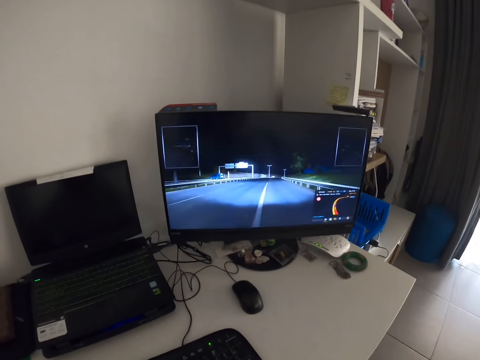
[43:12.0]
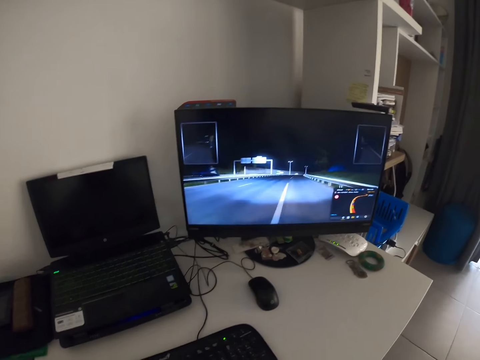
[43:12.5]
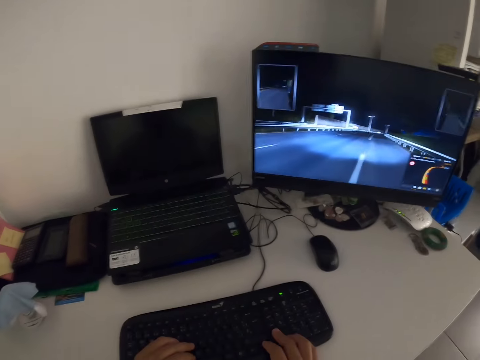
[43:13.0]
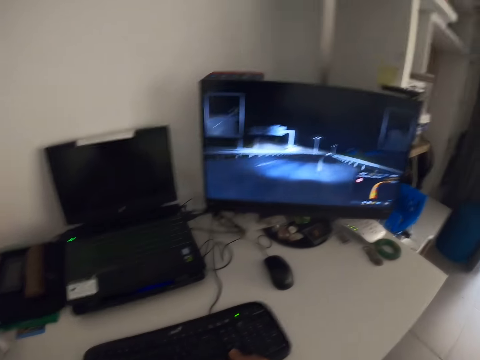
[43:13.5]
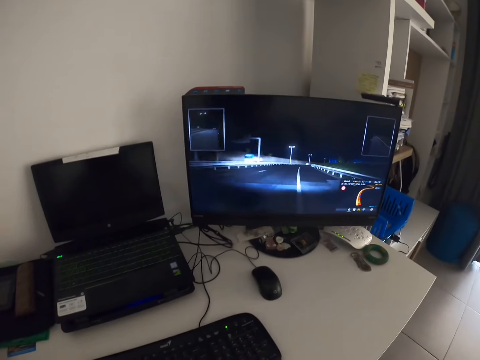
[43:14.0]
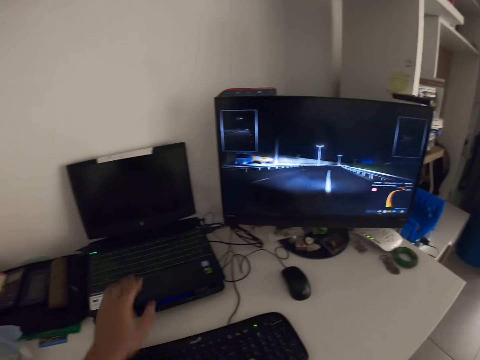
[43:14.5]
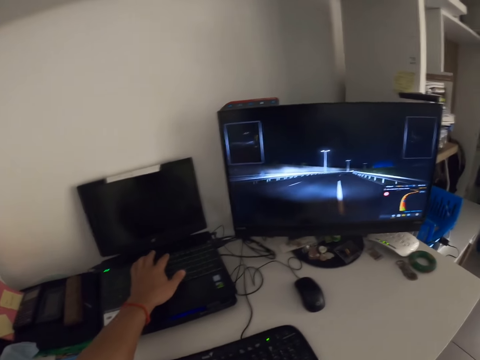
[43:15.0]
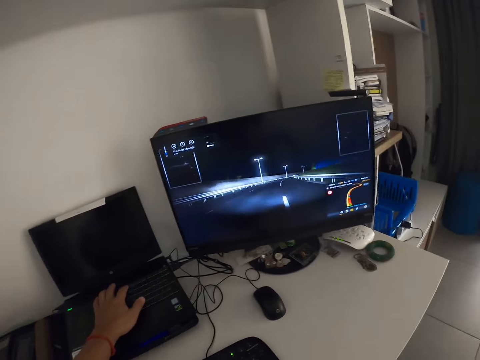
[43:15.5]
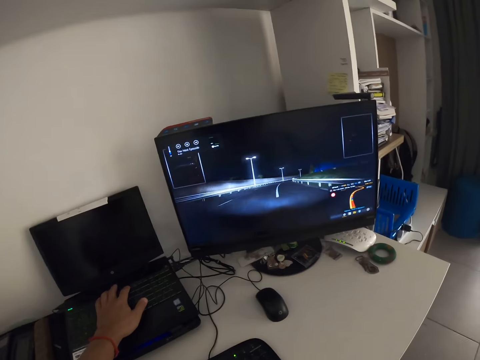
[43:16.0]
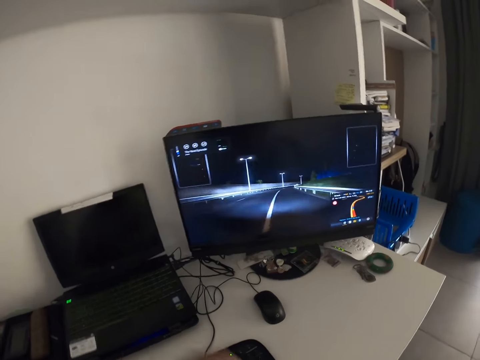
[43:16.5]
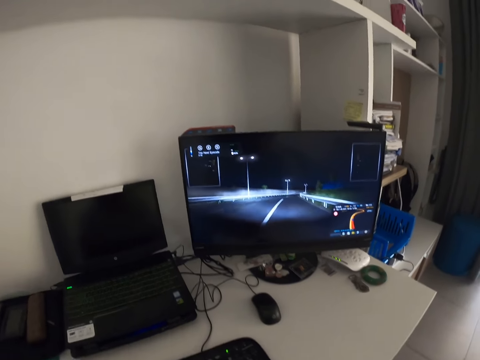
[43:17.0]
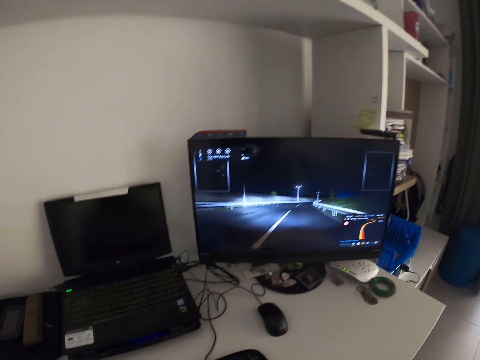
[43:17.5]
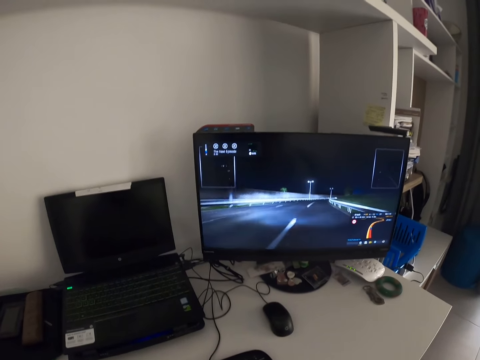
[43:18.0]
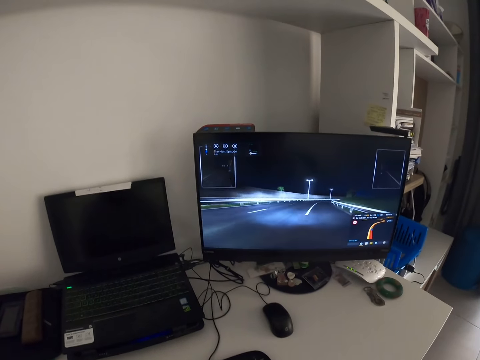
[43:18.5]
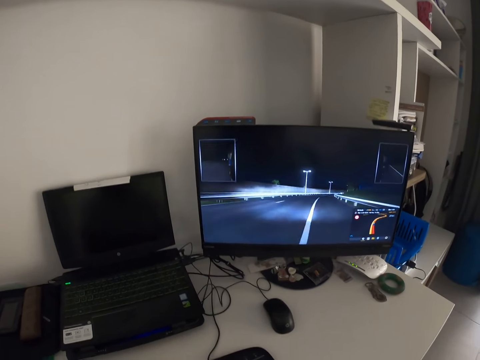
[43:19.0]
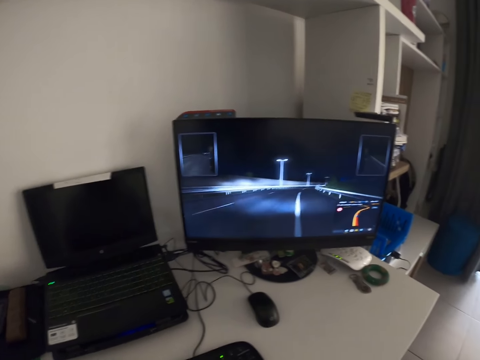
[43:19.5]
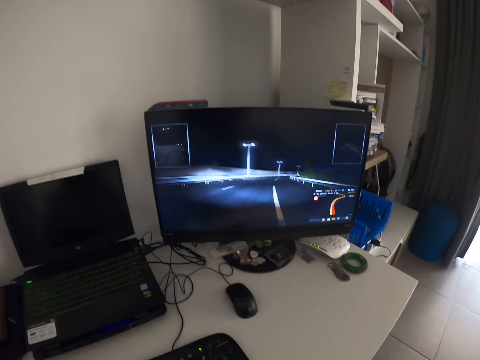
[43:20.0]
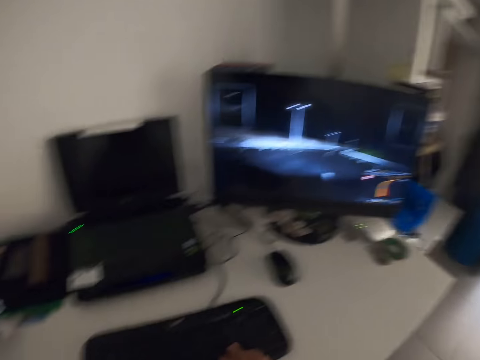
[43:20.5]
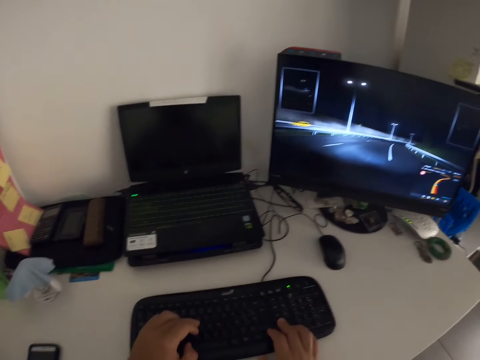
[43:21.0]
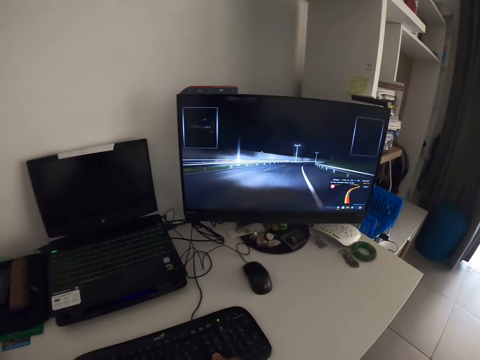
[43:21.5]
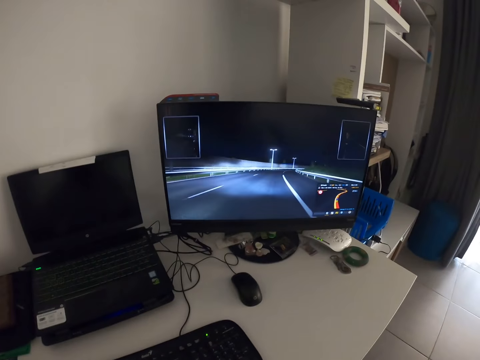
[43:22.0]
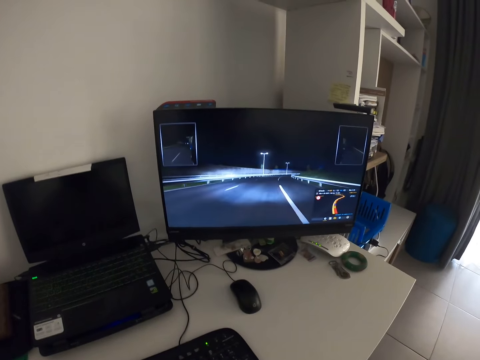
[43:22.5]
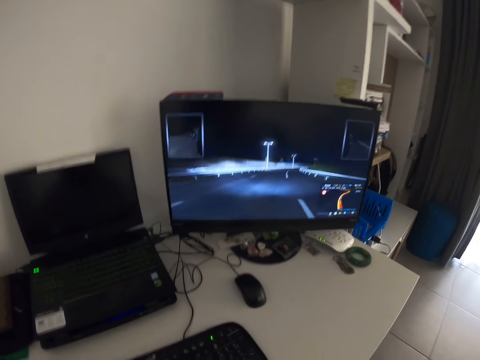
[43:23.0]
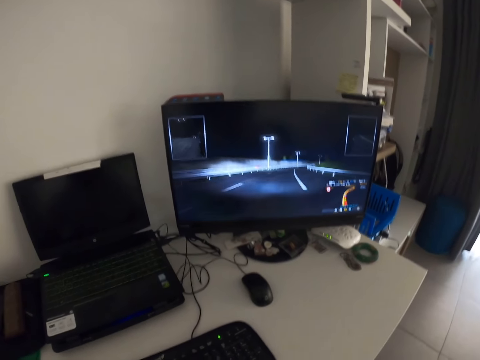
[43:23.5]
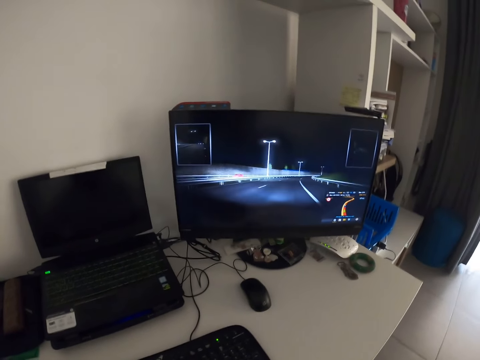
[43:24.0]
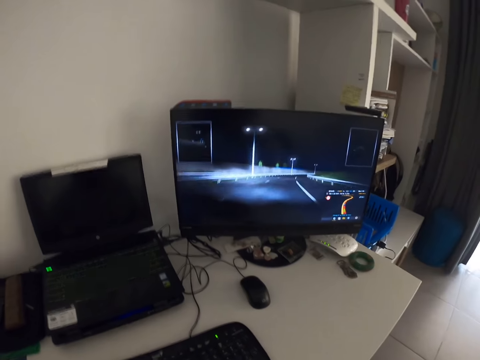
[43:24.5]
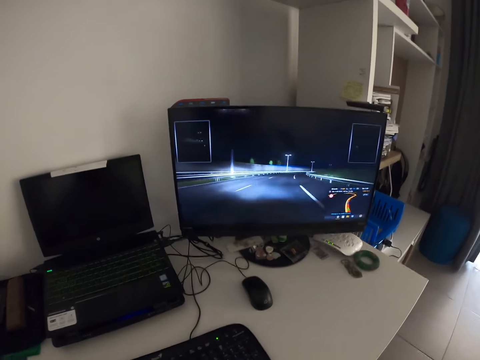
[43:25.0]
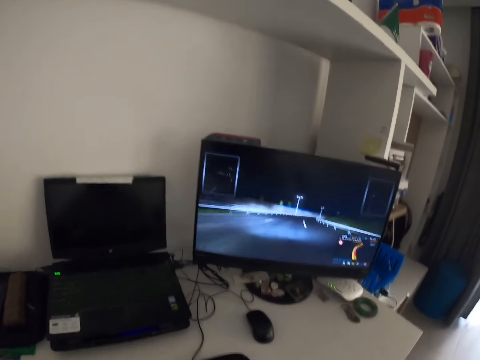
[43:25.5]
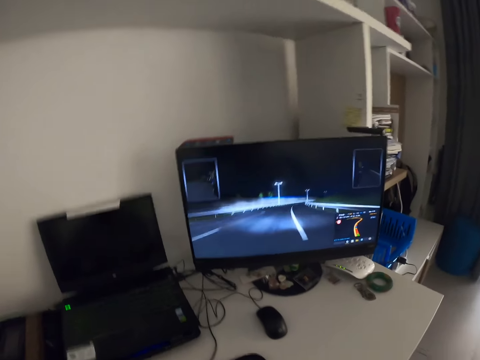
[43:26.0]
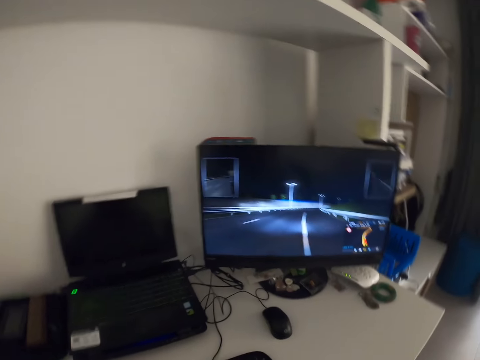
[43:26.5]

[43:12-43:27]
The camera wearer presses his hands on the keyboard. He operates the laptop on the desk. He places his left hand on the laptop's keyboard. He removes his left hand from the laptop's keyboard. He plays a game with the computer. He presses his hands on the keyboard.

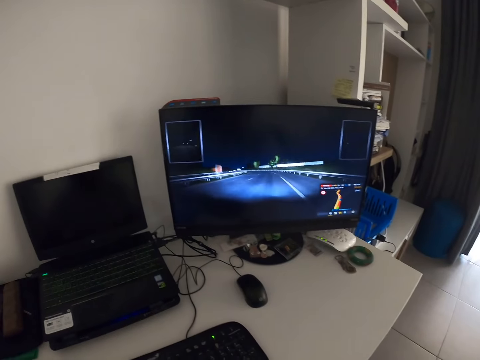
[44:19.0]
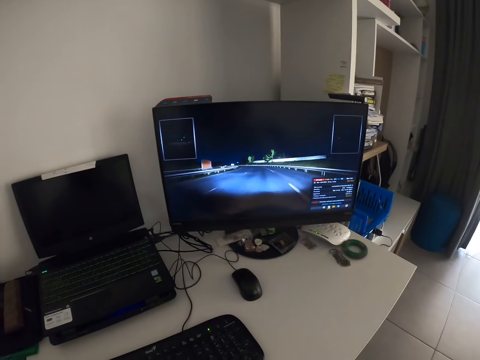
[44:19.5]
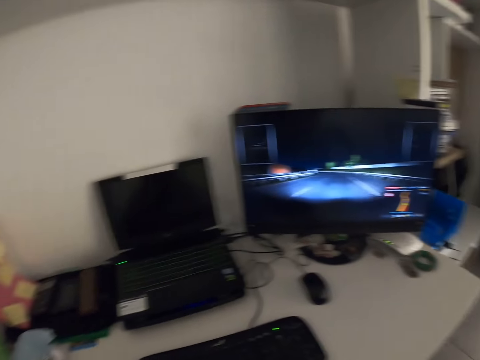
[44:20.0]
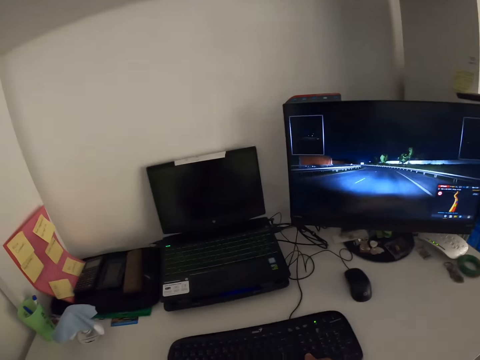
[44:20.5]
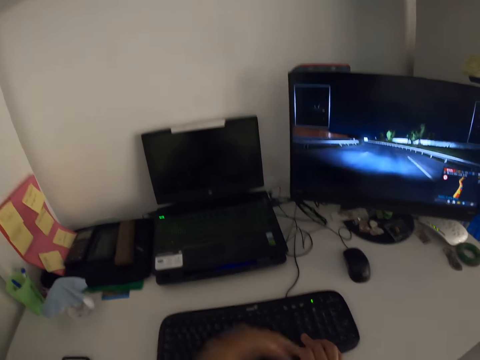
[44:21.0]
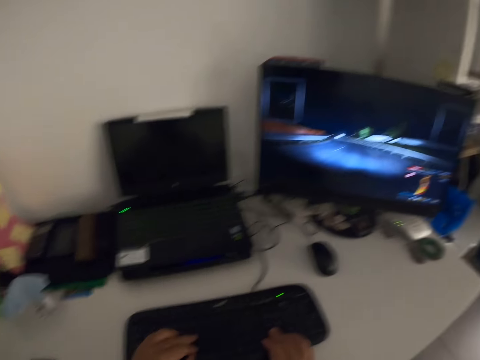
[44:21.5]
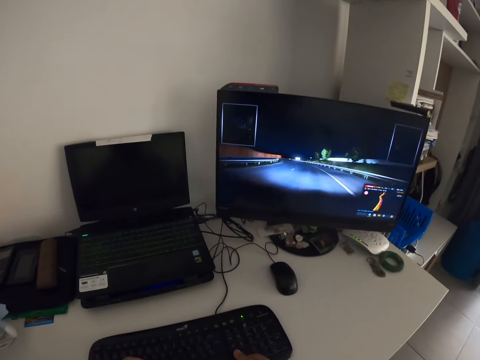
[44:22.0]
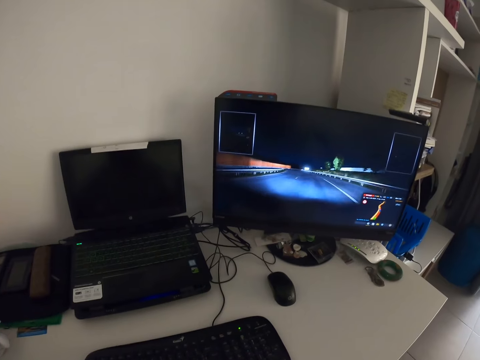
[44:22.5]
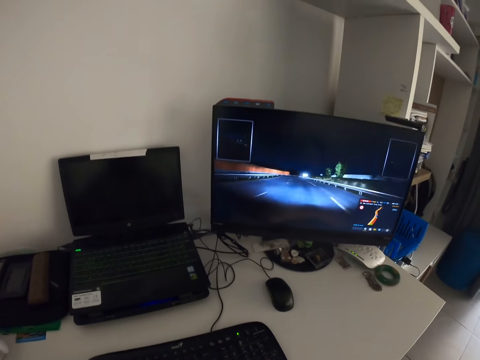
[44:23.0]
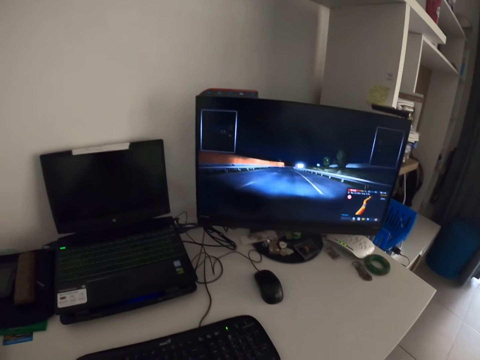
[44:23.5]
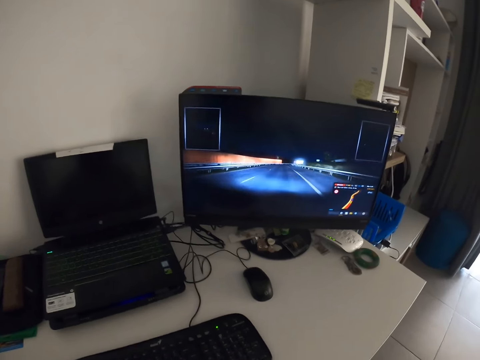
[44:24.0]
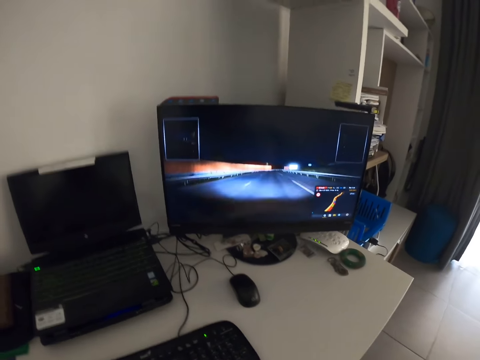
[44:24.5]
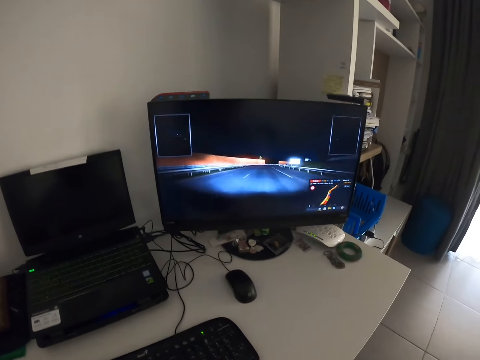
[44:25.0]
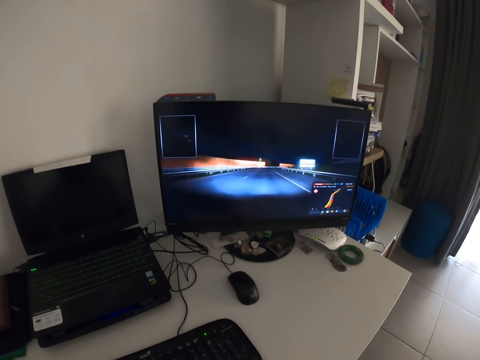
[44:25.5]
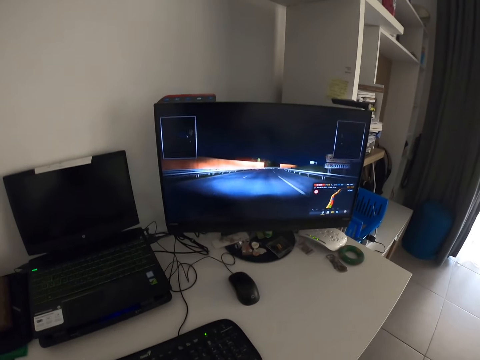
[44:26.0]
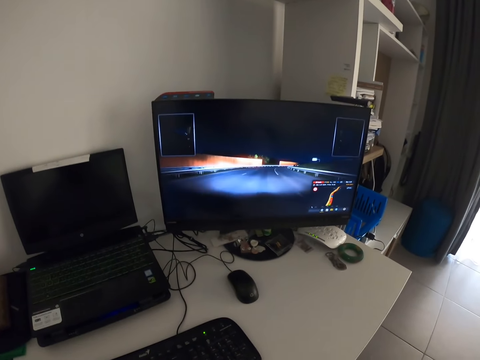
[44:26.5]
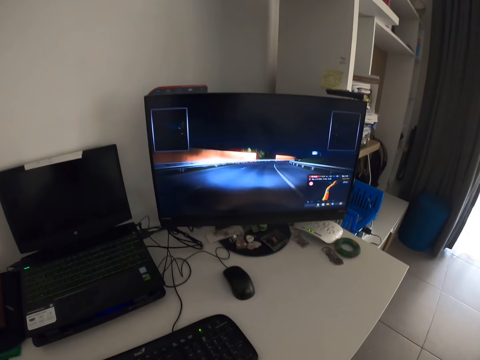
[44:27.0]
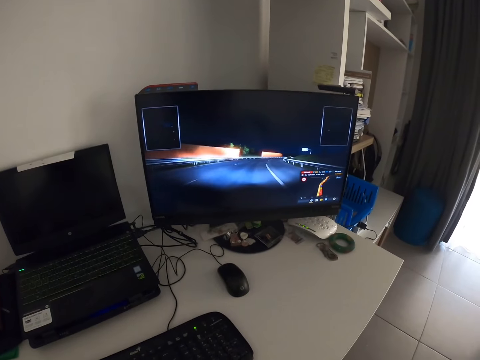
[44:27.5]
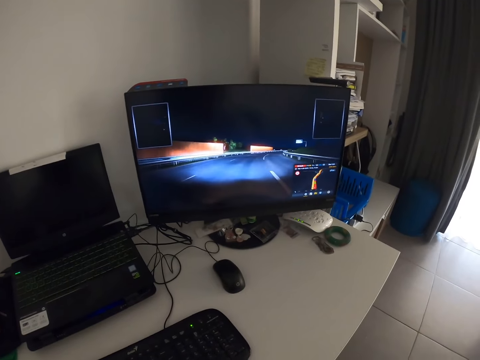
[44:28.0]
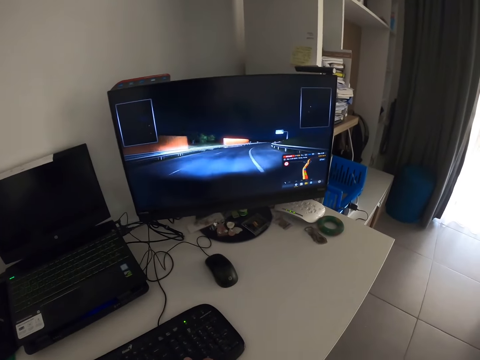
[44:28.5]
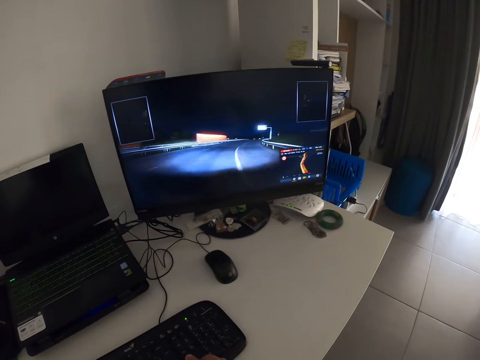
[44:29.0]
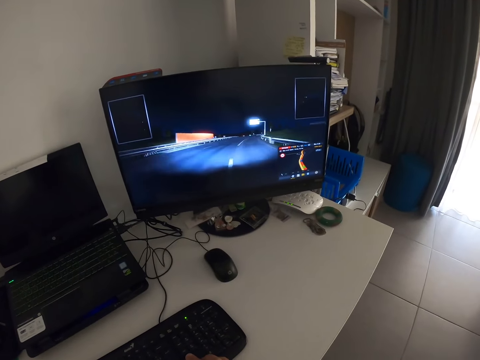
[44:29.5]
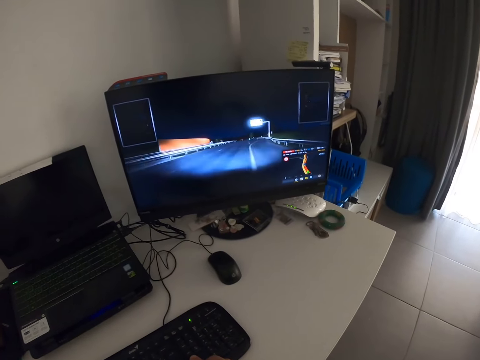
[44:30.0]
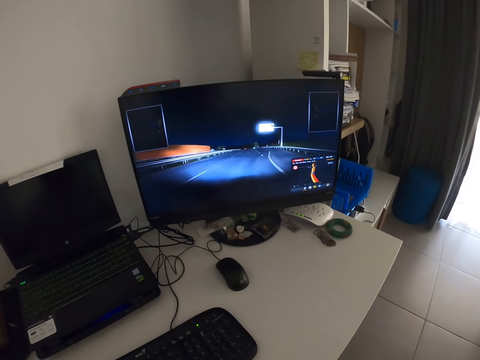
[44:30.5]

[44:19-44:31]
The camera wearer looks around the table. He places his left hand on the keyboard. He plays a game with the computer.
